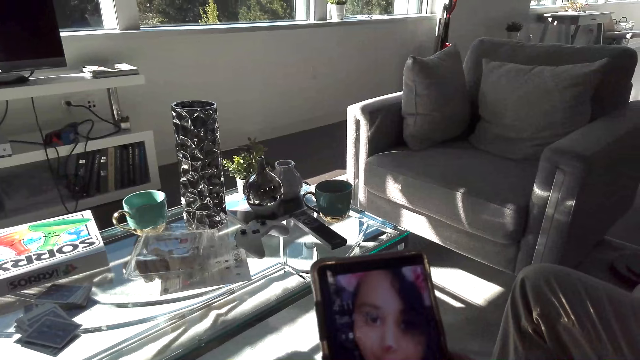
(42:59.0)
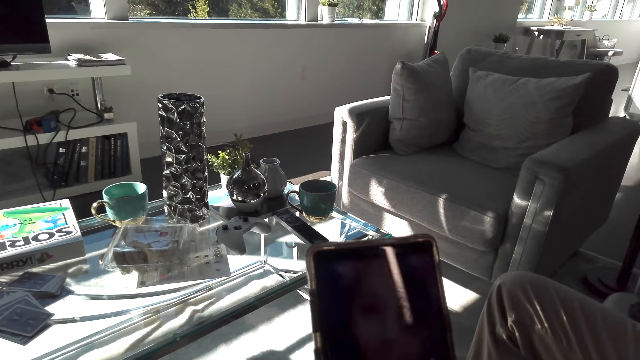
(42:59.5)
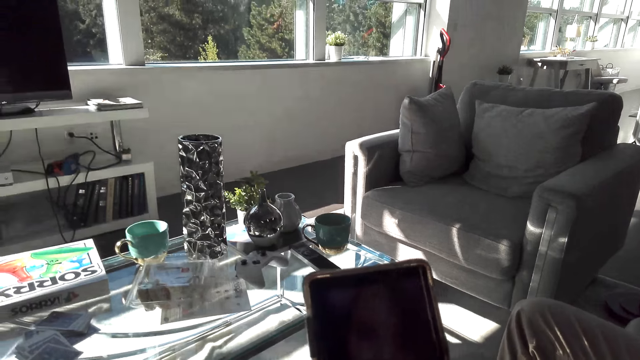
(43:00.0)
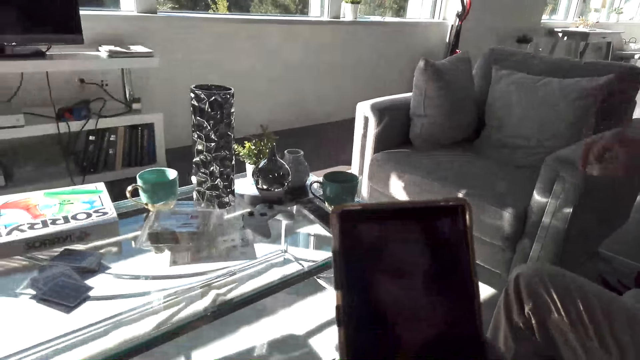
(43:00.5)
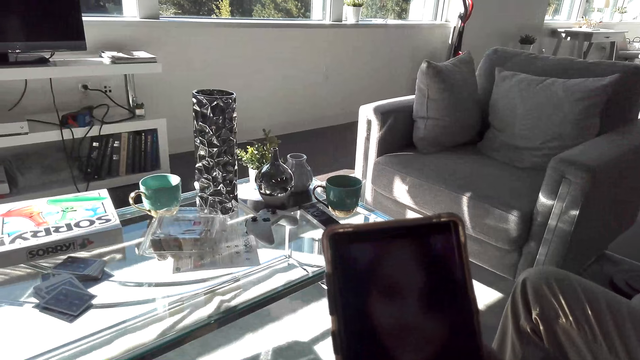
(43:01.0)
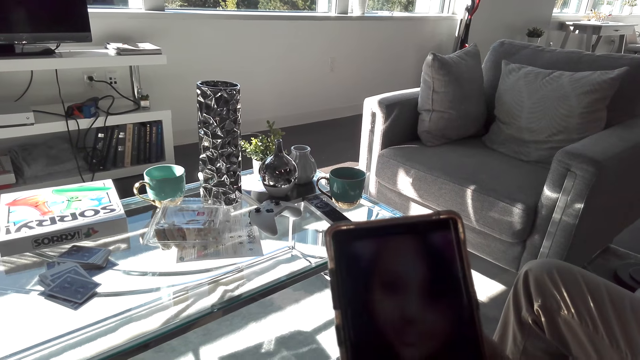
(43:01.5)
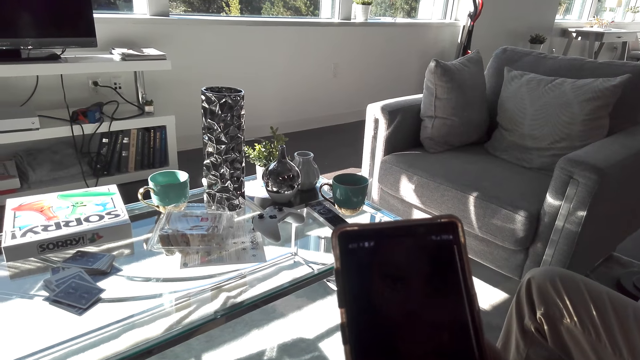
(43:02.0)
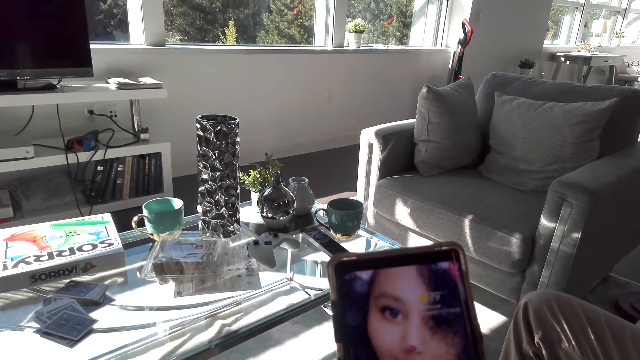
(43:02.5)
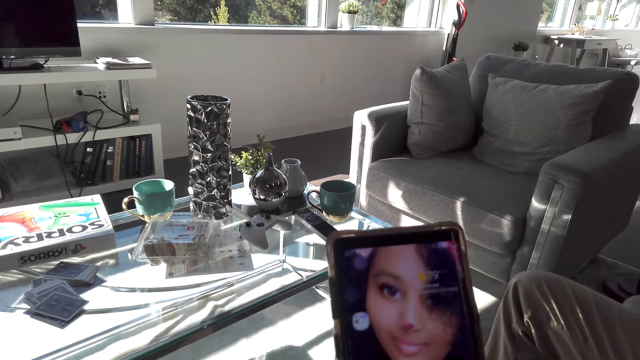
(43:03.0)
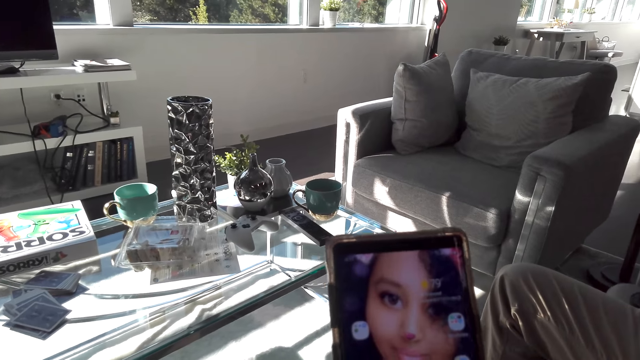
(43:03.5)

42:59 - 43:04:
The camera wearer uses a phone.

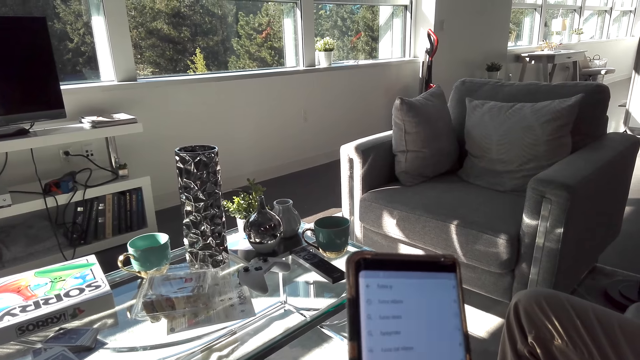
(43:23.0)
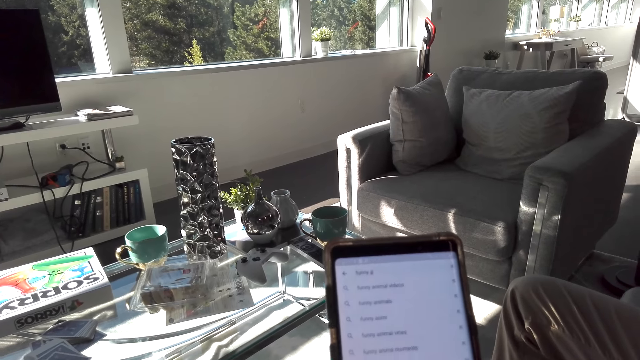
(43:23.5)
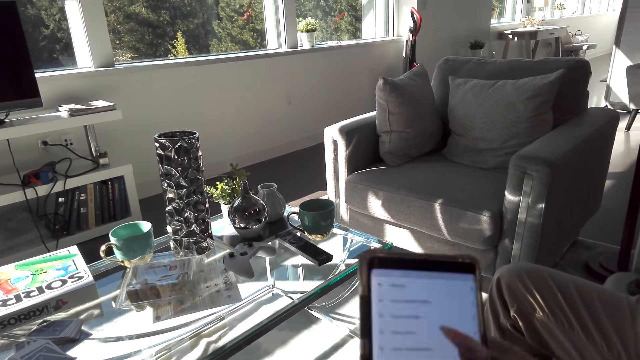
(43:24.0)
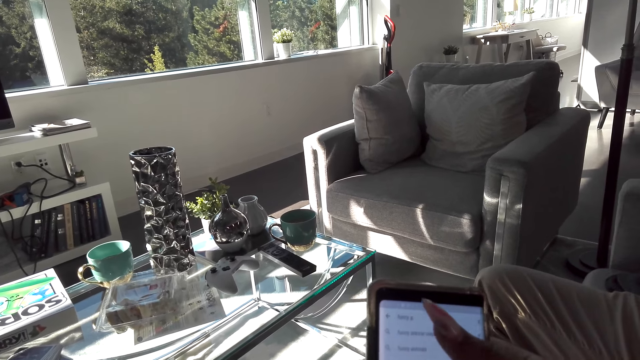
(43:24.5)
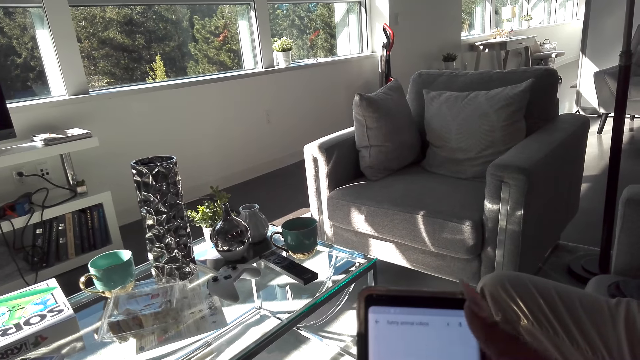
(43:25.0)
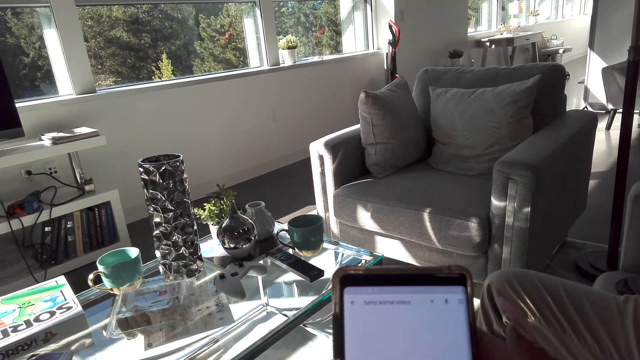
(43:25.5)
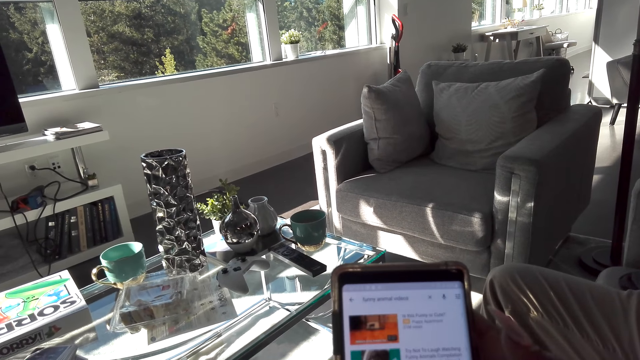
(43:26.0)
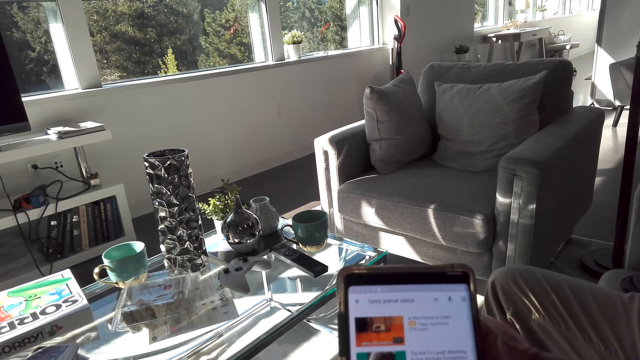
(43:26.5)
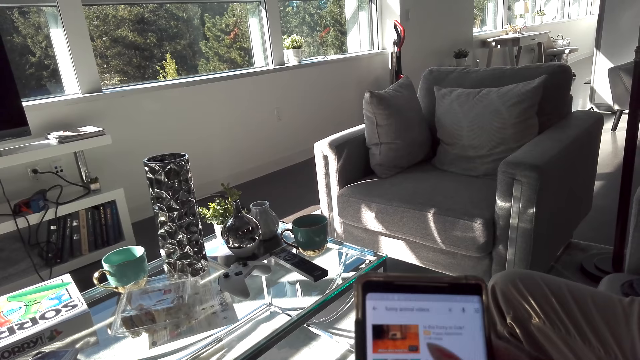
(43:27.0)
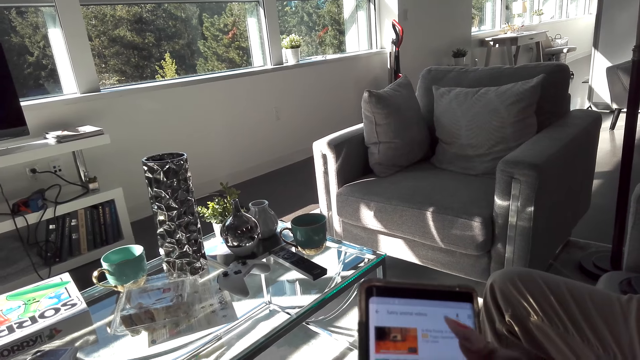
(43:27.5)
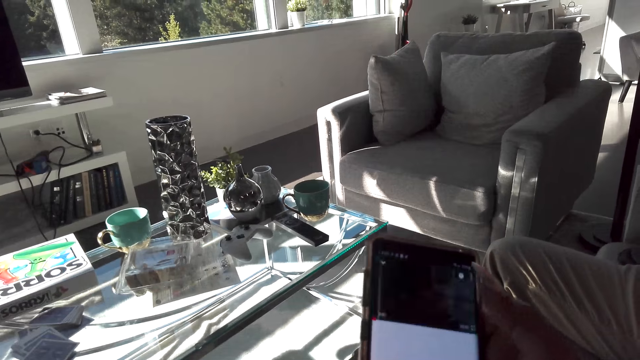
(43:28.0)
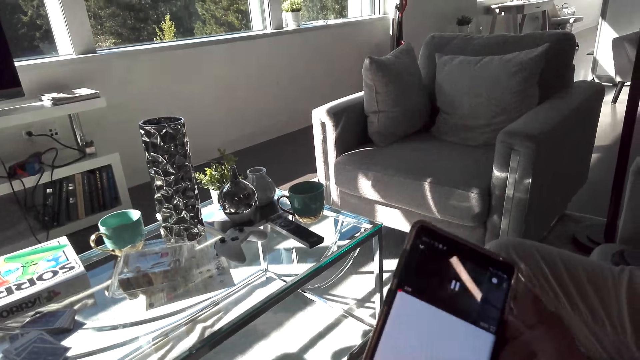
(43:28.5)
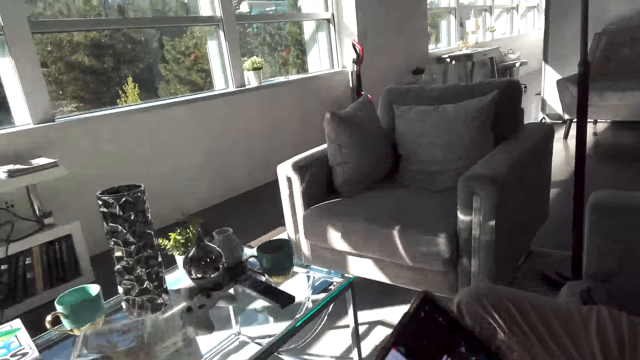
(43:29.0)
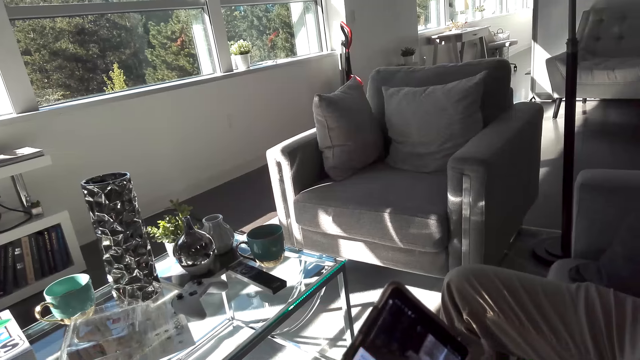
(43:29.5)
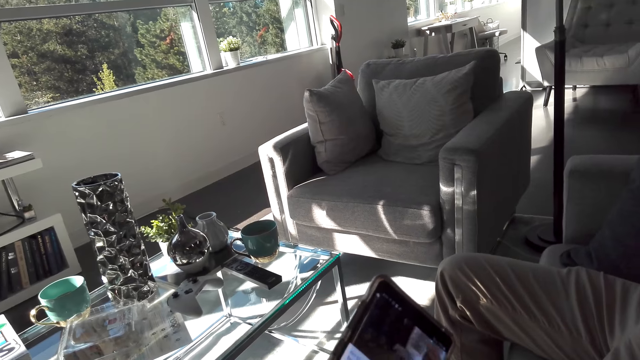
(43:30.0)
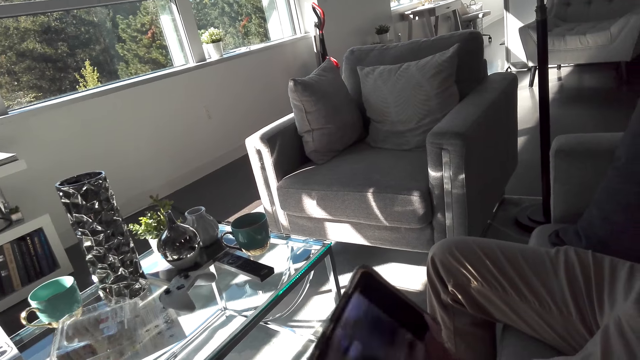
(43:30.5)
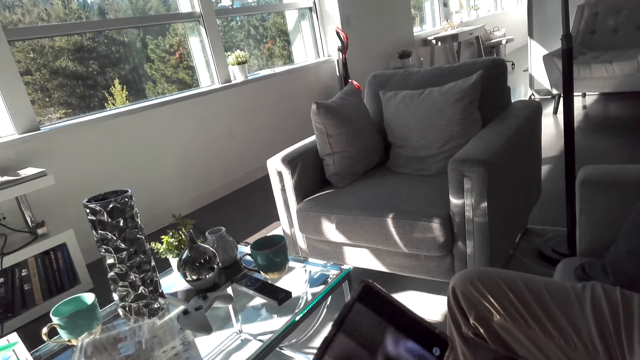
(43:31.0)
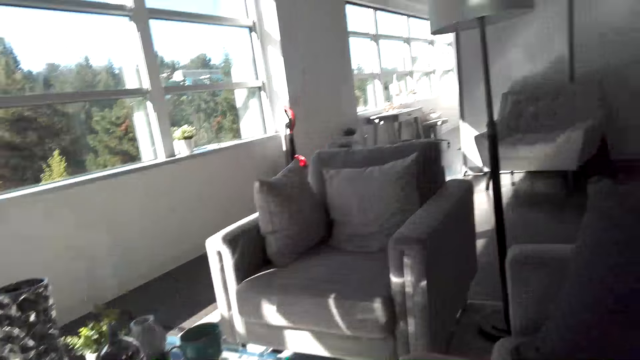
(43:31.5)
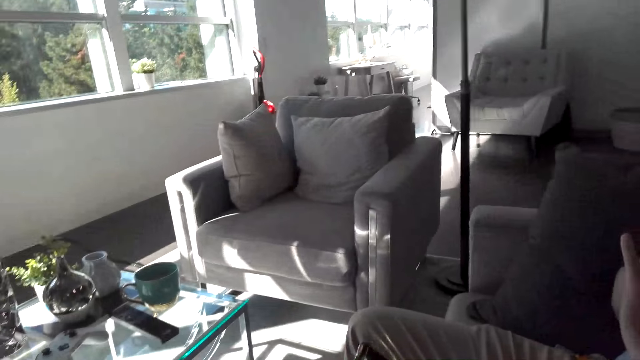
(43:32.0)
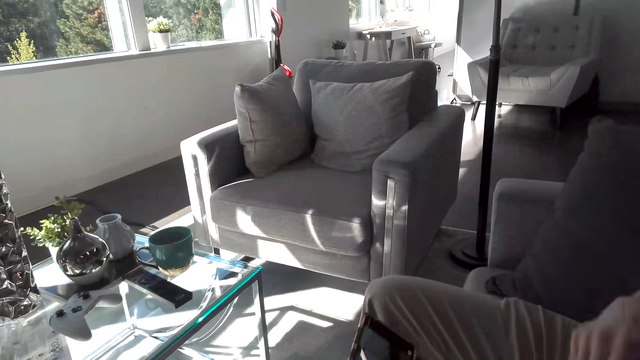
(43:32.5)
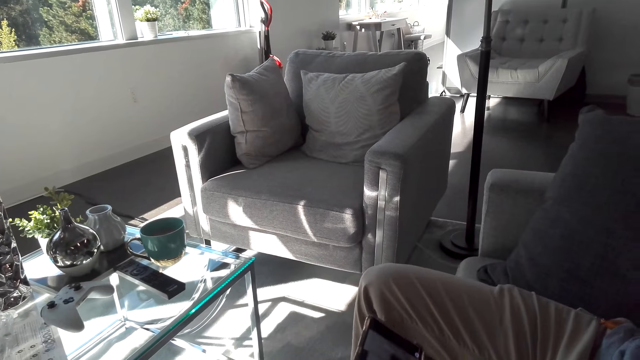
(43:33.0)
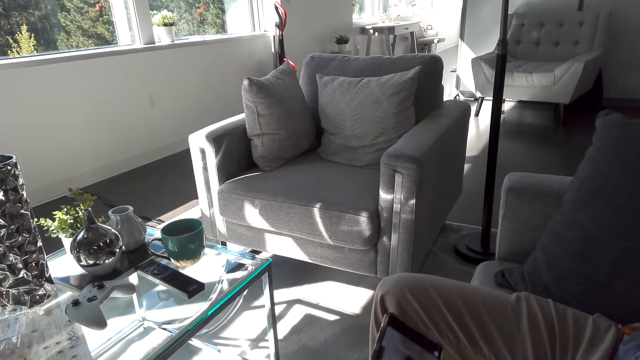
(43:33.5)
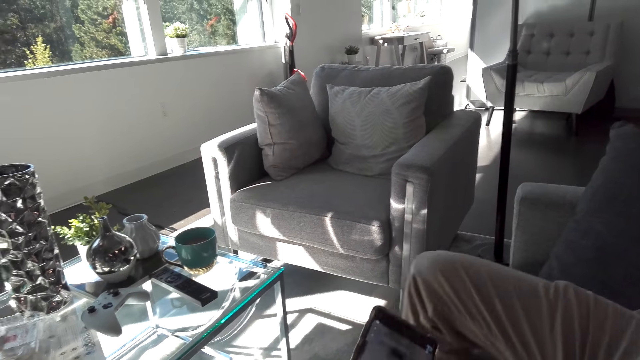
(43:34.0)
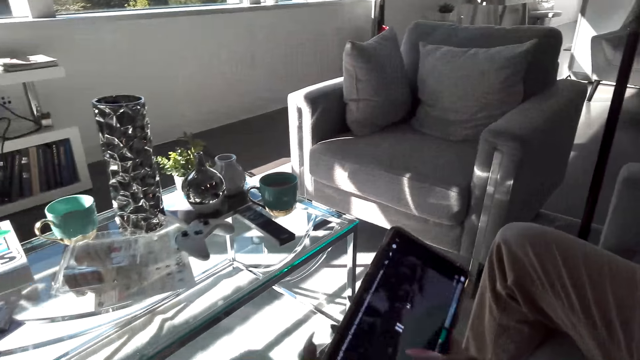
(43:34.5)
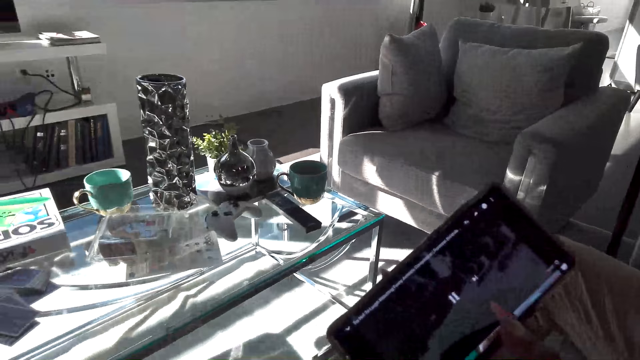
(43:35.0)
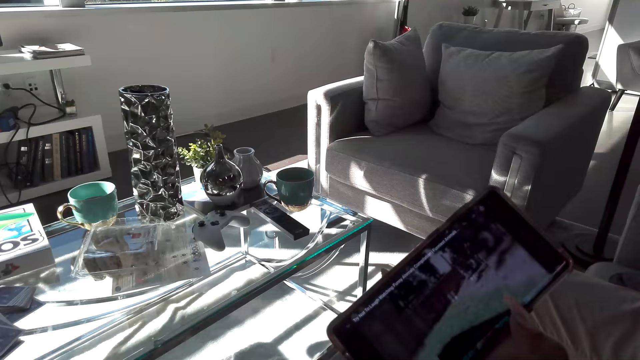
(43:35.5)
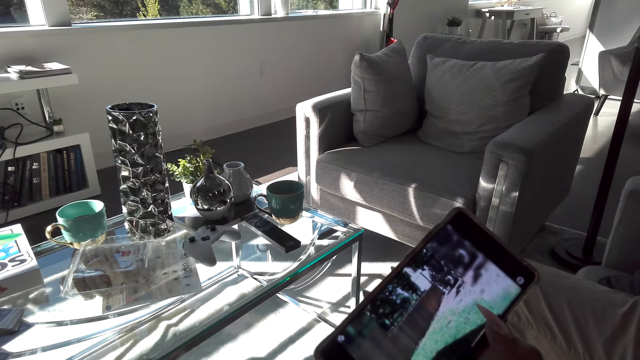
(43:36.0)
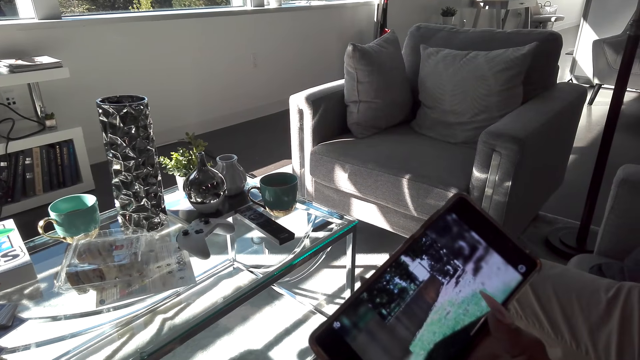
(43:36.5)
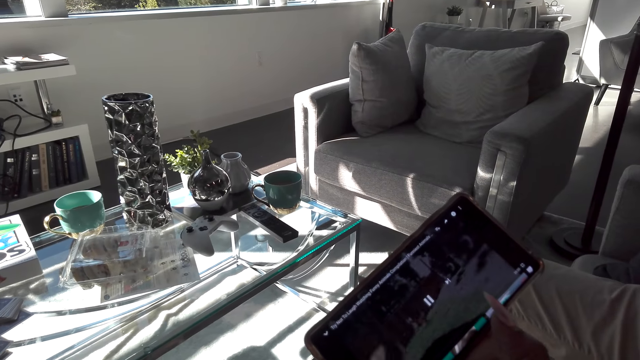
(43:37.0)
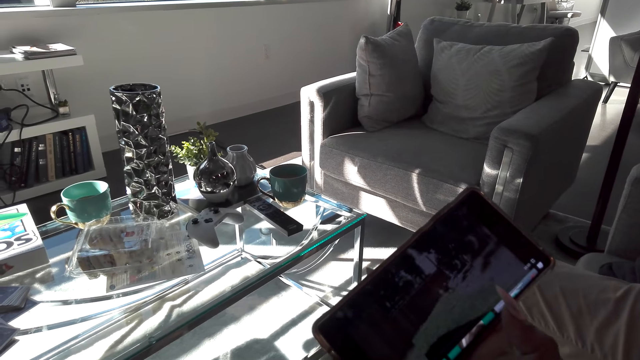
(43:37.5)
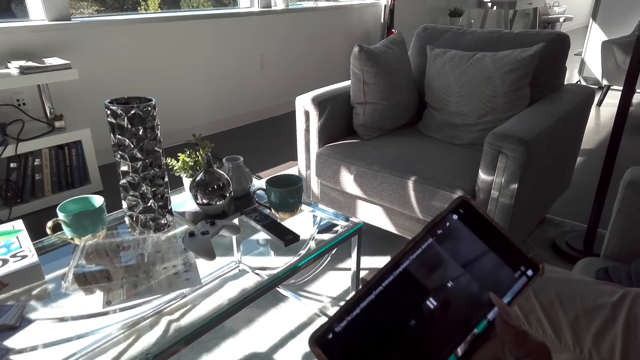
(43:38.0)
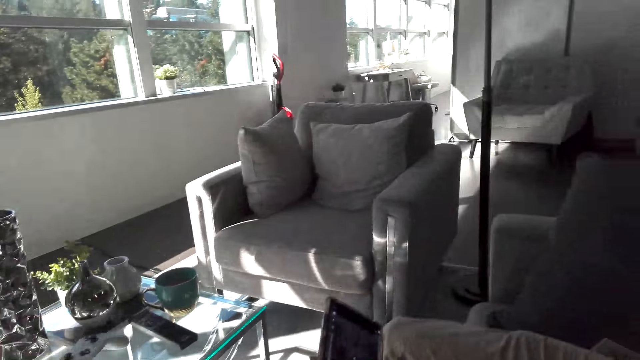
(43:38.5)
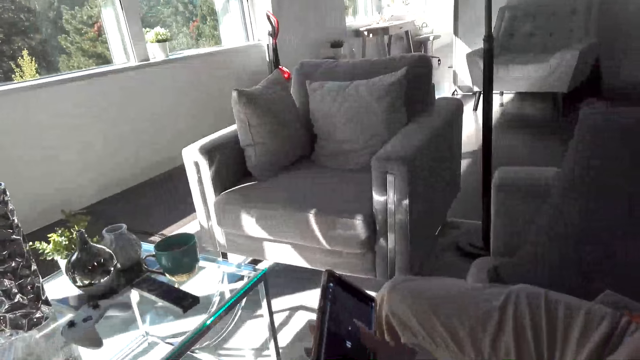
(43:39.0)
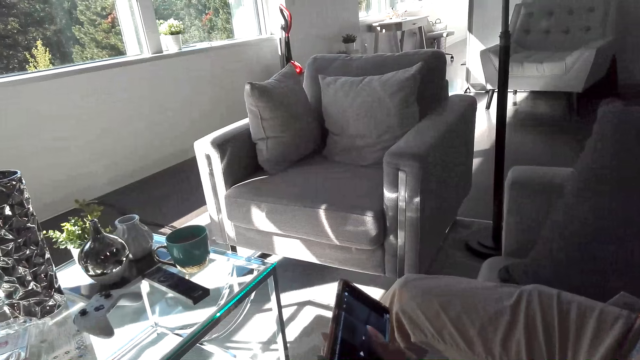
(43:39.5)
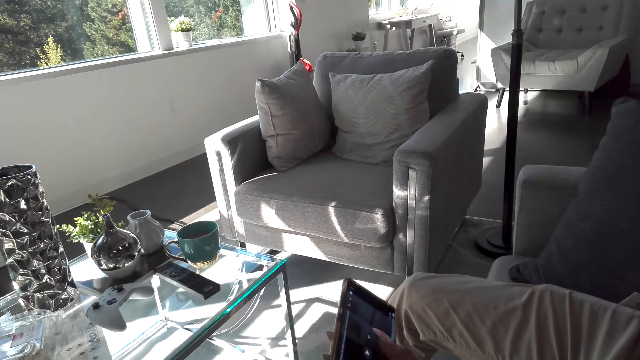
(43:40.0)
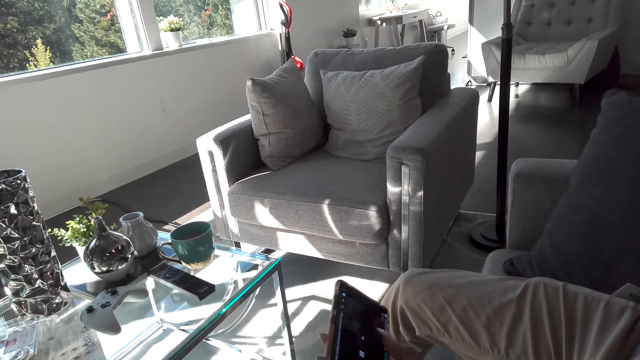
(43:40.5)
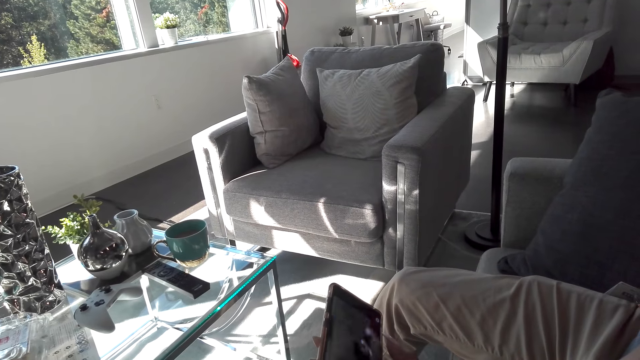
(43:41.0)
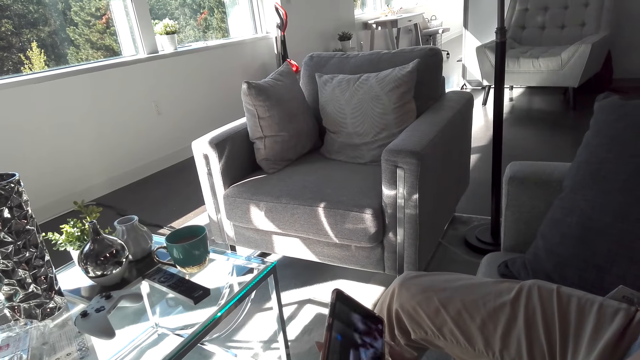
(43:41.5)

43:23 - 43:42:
The camera wearer taps on the phone. They watch a video on the phone.
